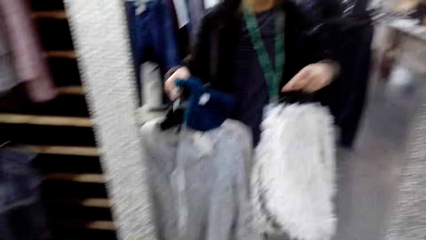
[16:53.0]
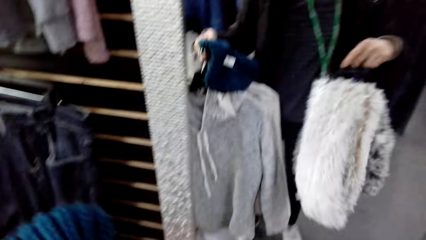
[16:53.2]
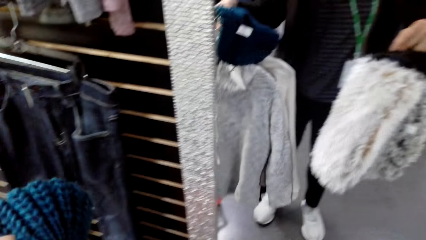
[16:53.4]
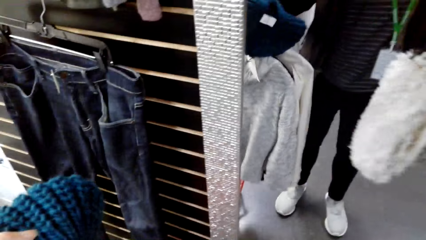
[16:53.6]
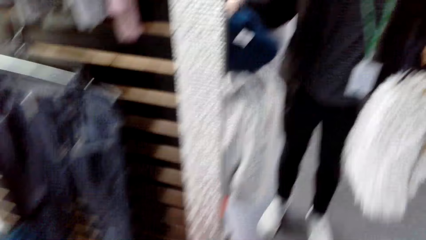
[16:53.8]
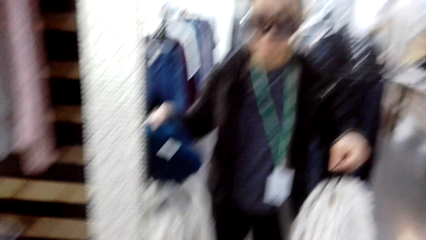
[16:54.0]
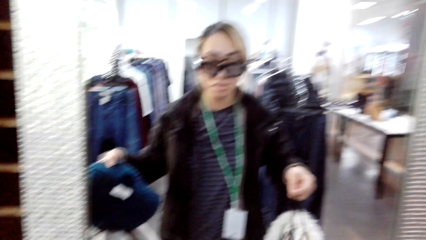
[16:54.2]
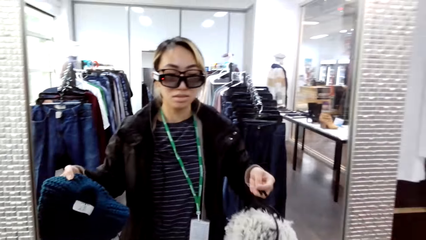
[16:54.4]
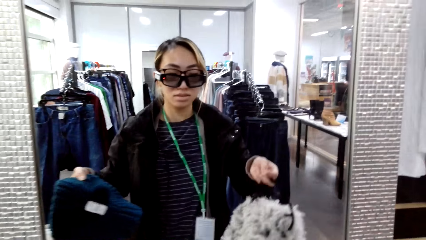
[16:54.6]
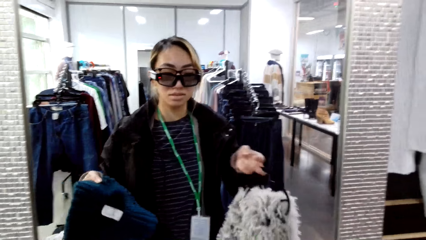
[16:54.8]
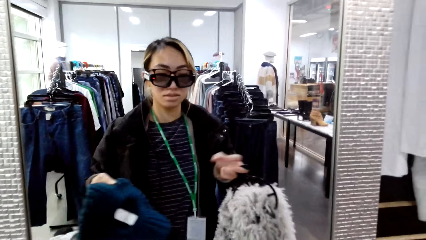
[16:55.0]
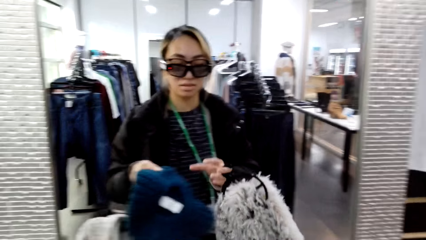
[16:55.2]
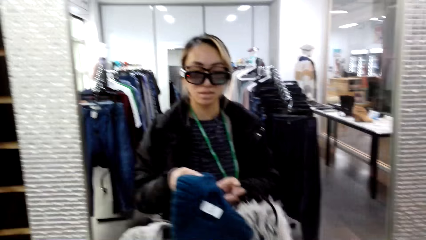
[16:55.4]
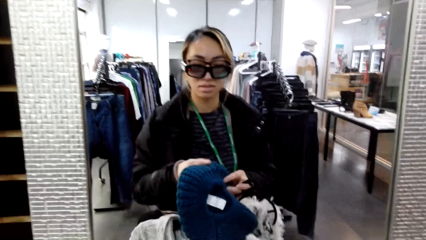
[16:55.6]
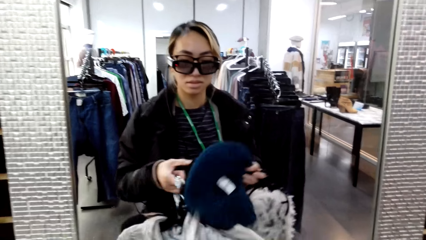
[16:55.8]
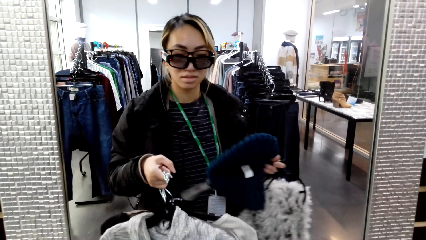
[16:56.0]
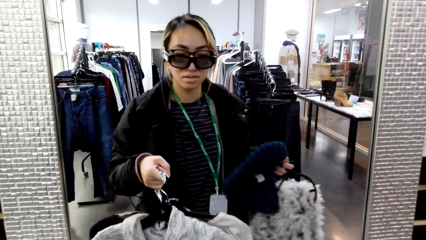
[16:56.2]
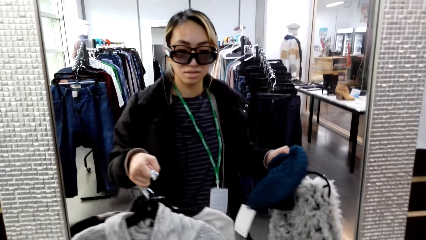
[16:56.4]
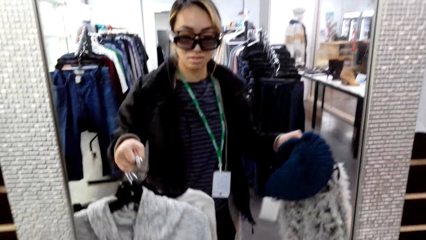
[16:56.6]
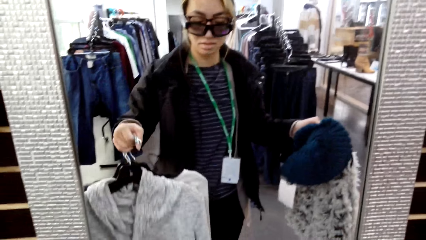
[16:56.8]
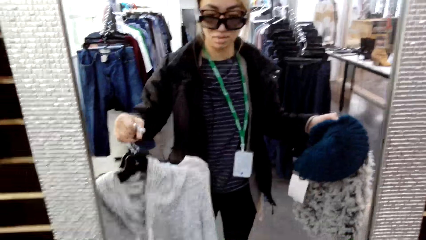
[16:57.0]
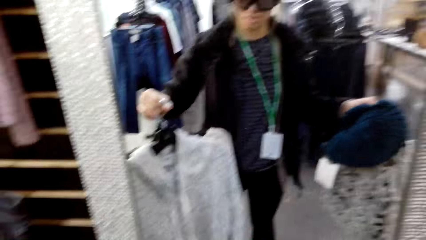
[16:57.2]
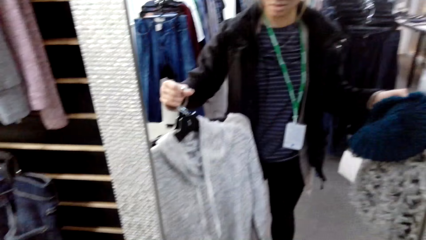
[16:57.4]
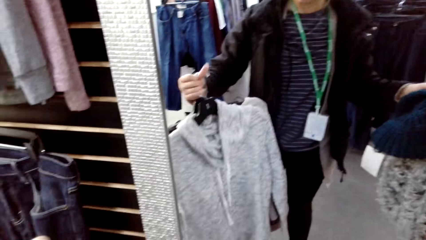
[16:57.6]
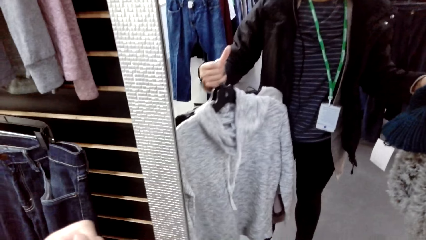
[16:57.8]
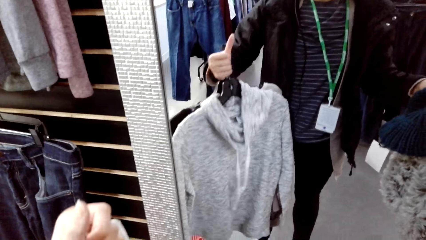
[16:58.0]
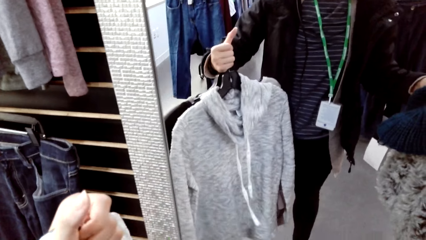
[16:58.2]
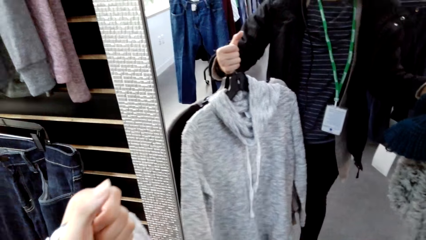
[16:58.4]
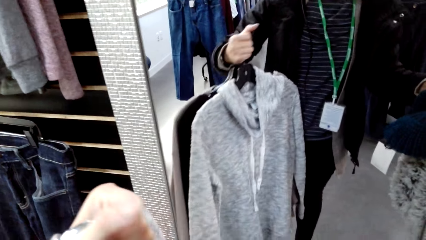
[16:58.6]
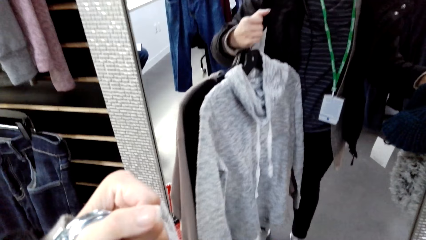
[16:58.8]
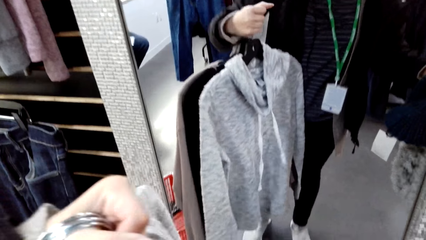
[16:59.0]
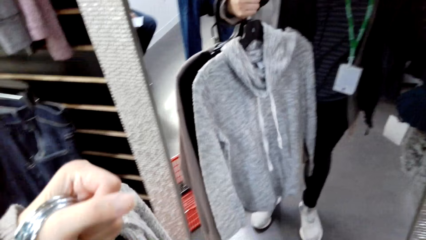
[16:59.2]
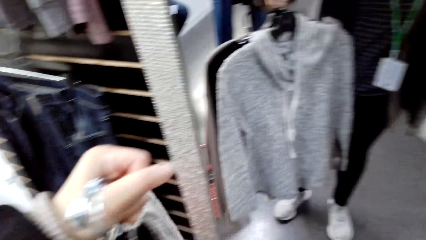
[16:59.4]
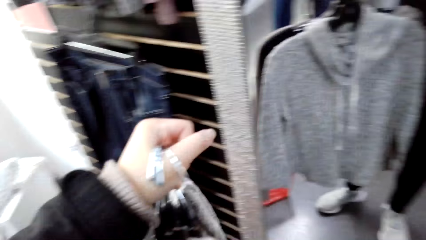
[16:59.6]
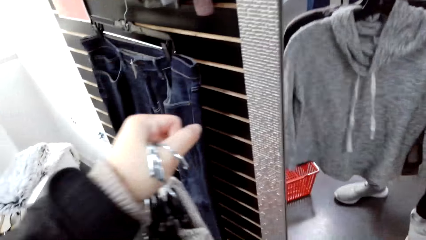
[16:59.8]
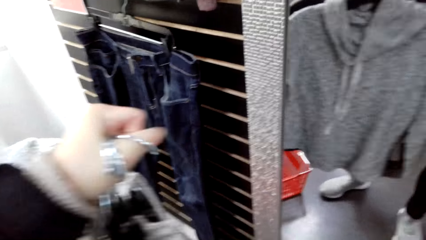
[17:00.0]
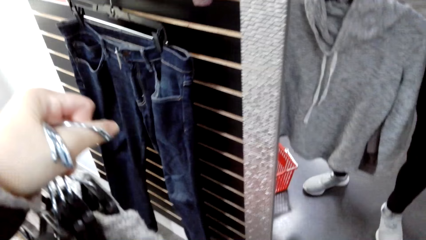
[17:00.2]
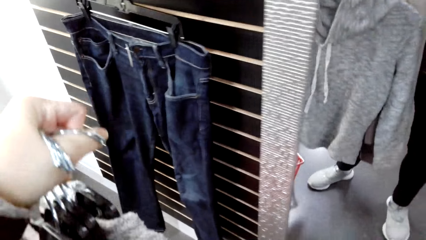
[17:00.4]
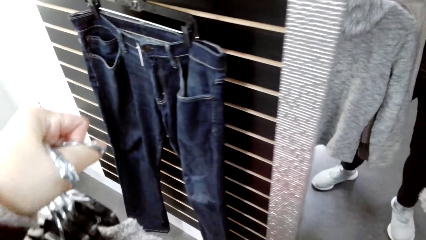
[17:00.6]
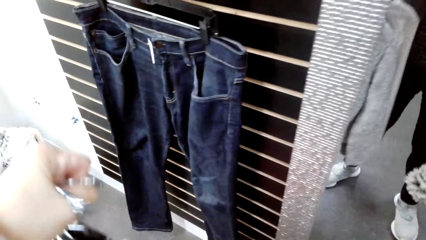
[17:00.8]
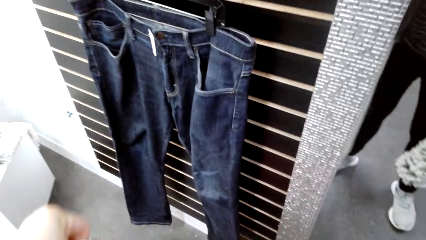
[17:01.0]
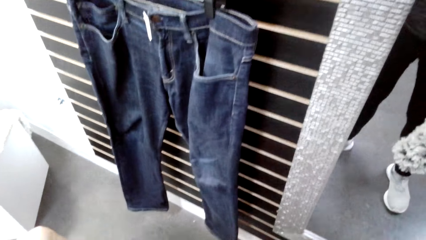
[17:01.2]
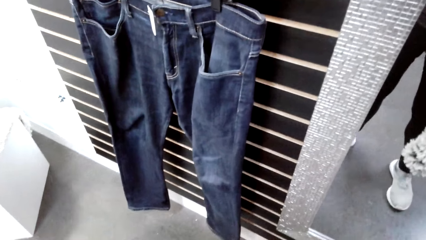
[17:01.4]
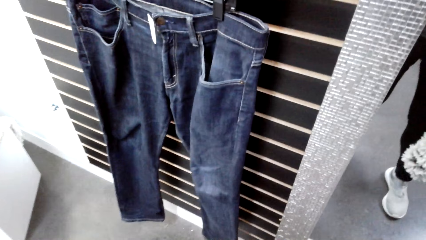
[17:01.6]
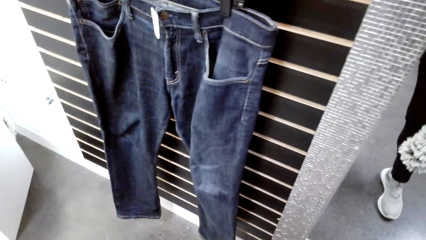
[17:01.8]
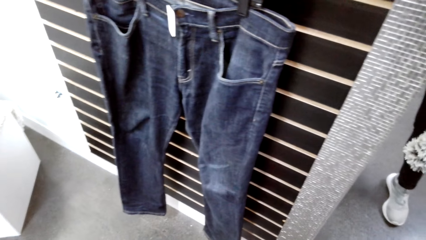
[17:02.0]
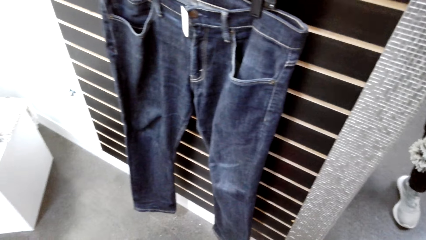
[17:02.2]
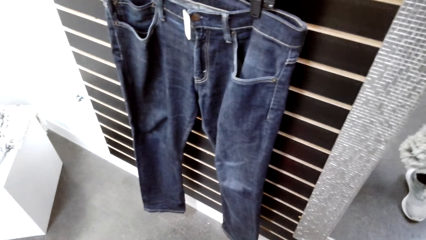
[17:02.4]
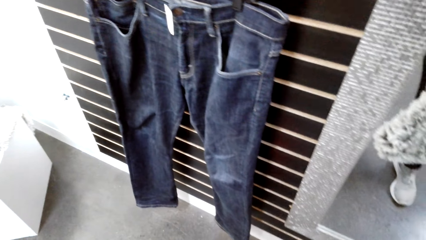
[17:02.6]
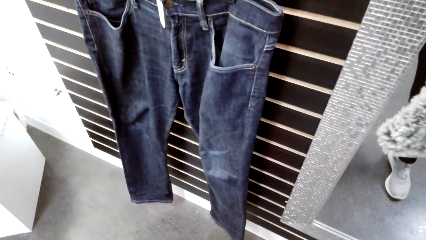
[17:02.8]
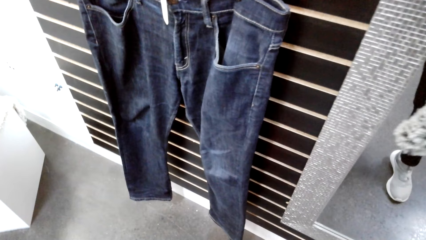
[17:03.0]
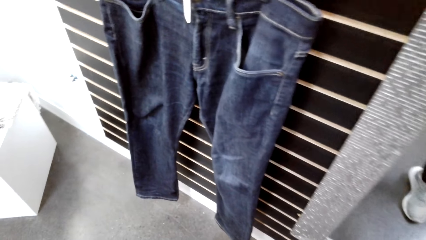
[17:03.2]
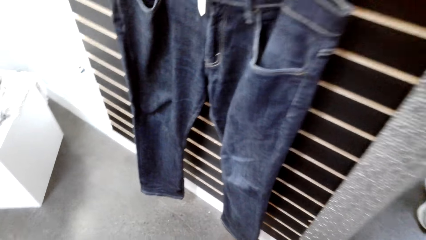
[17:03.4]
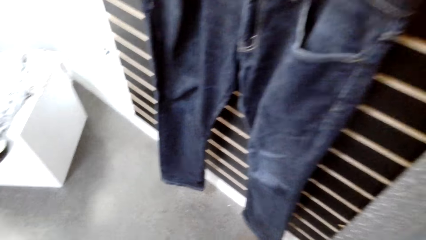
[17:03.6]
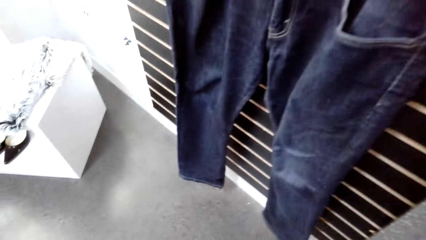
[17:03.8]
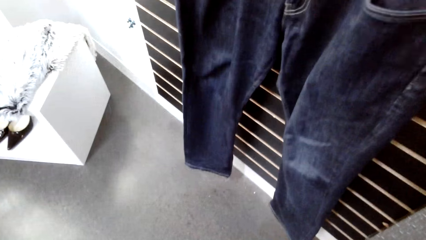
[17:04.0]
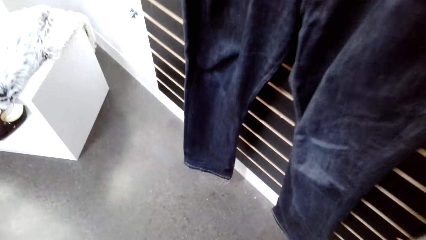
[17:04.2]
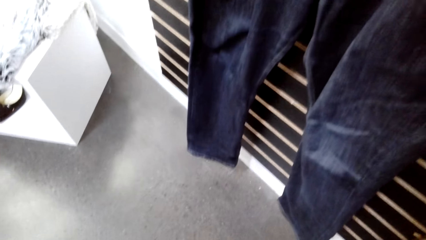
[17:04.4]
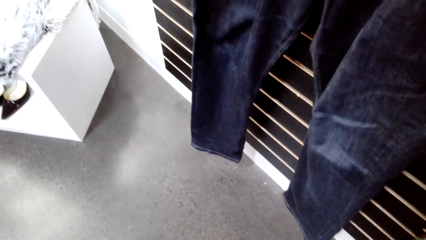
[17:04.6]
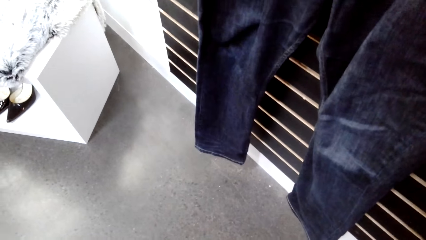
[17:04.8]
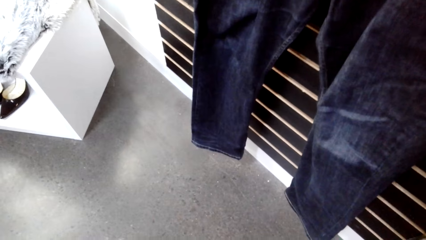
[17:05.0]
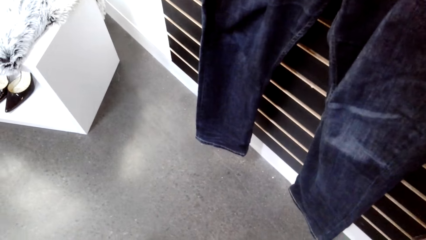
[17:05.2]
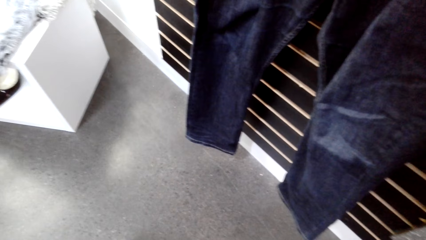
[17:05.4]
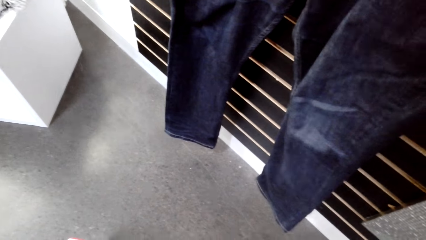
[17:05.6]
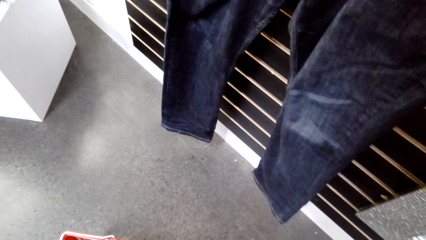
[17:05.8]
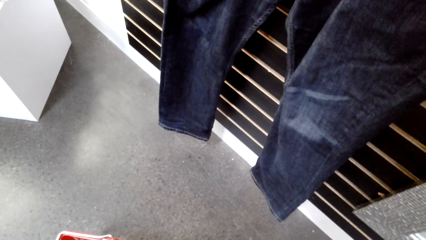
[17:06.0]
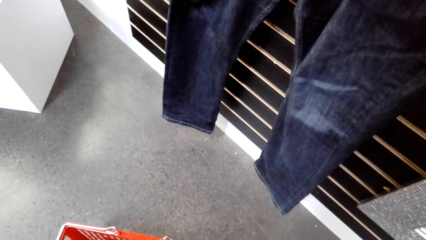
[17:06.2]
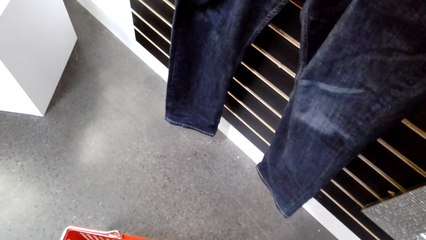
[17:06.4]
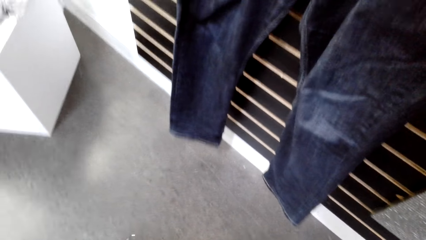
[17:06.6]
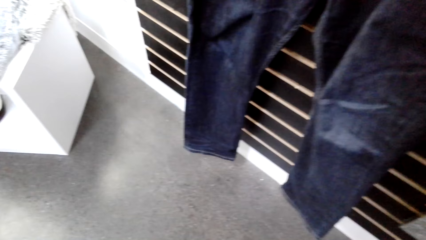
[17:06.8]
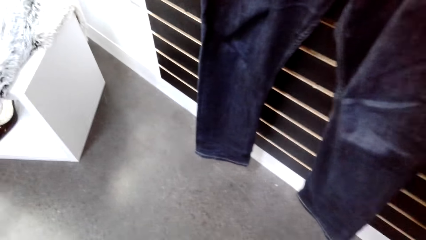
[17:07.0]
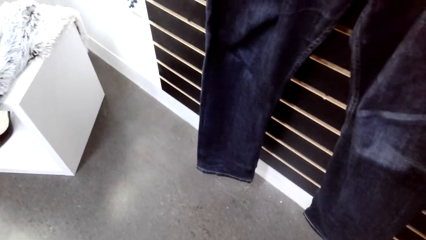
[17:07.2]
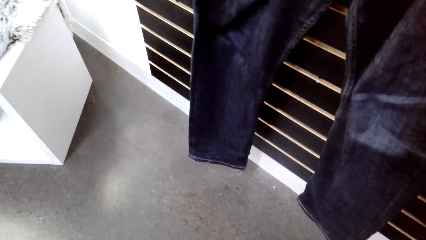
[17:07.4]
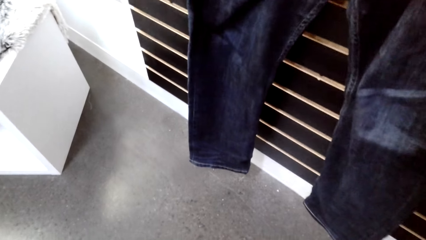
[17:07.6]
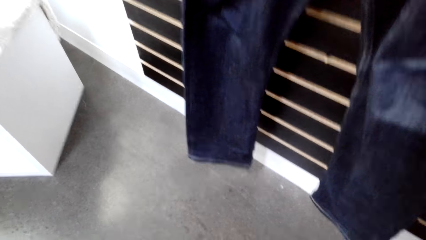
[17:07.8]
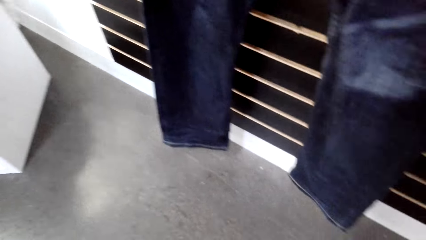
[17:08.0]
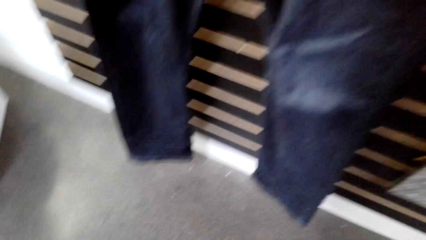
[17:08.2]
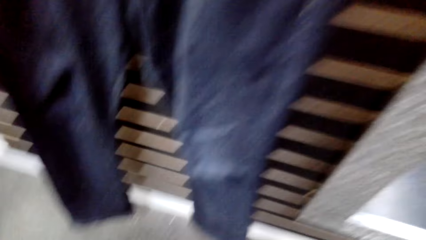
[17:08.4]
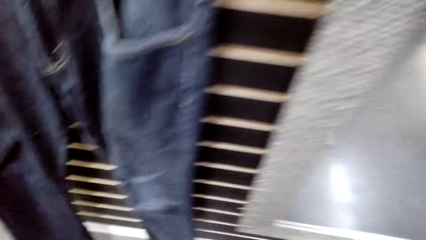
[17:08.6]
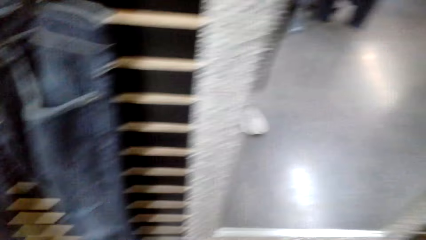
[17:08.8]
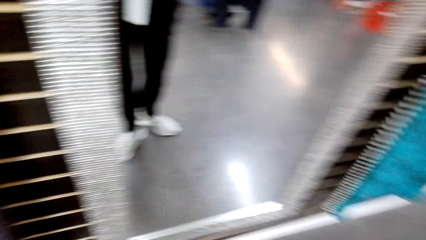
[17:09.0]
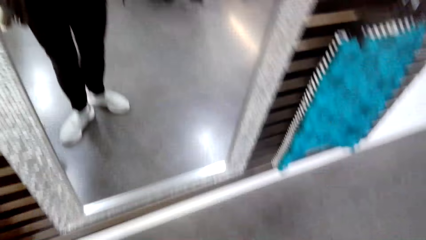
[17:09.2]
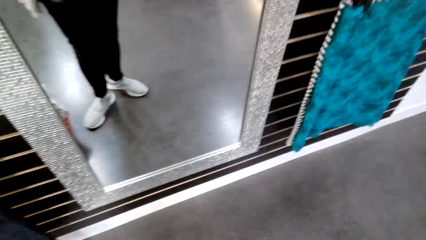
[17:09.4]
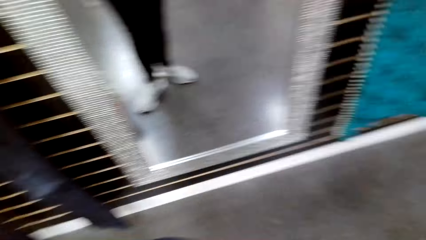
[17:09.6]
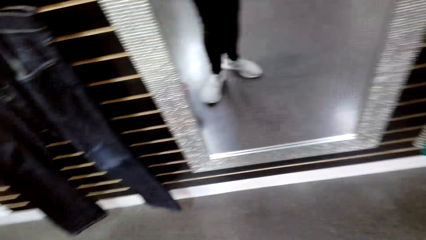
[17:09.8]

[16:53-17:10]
A woman walks towards the camera wearer. The camera wearer walks towards the mirror. A man converses with the camera wearer. The camera wearer converses with the man. The man converses with the camera wearer. The camera wearer converses with the man. The man converses with the camera wearer.
